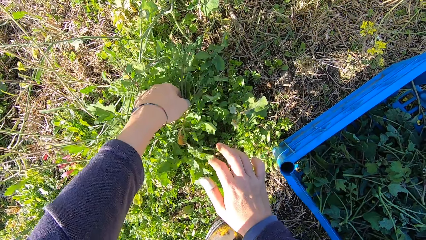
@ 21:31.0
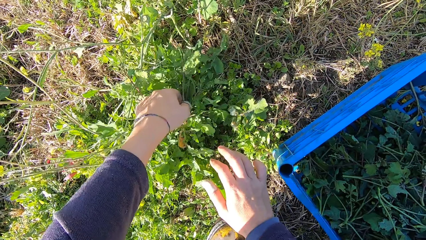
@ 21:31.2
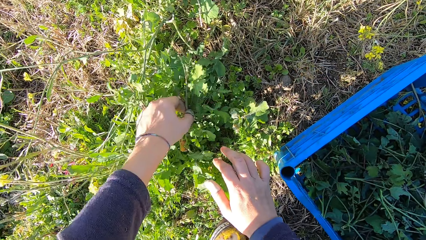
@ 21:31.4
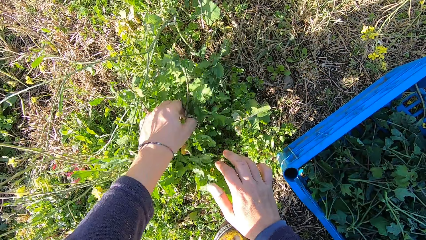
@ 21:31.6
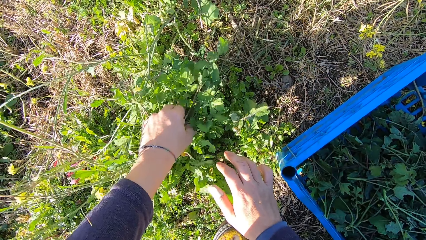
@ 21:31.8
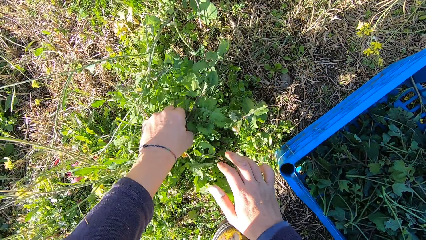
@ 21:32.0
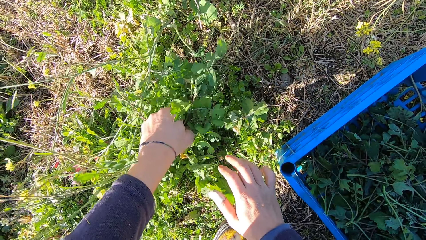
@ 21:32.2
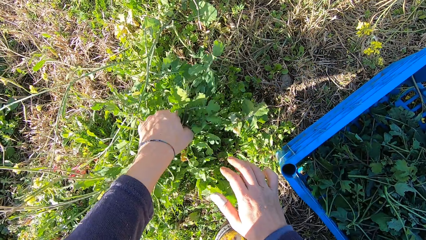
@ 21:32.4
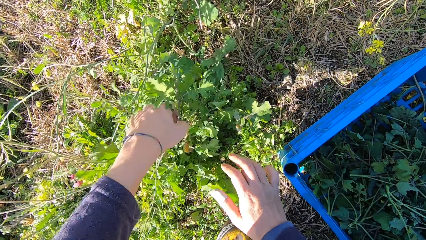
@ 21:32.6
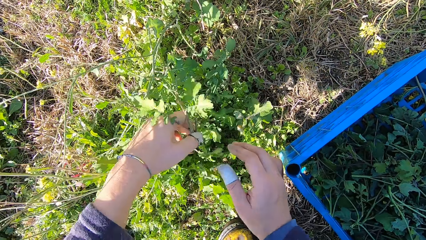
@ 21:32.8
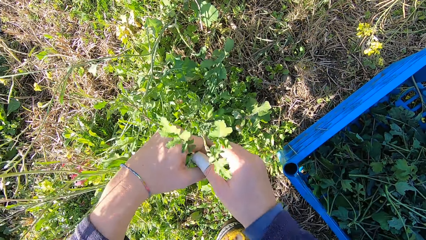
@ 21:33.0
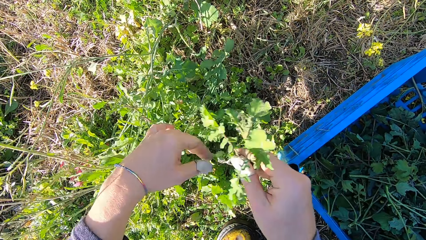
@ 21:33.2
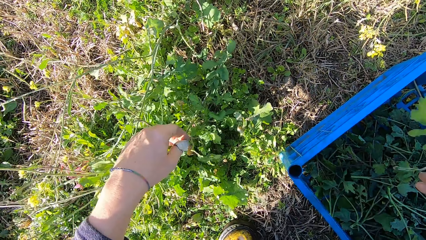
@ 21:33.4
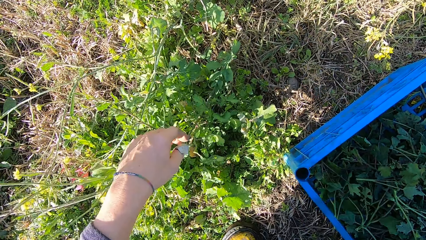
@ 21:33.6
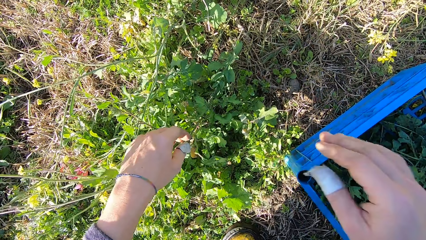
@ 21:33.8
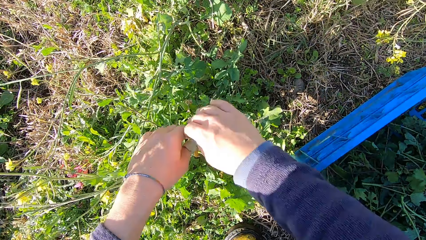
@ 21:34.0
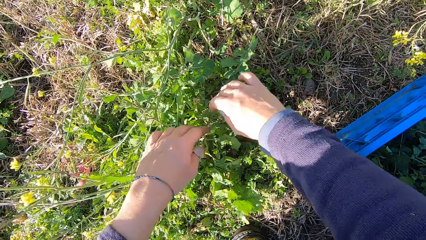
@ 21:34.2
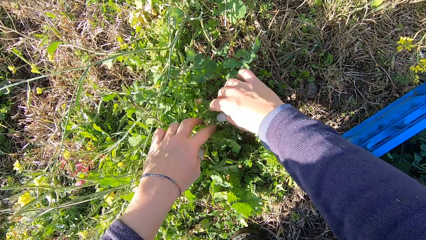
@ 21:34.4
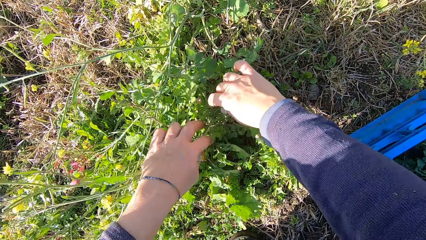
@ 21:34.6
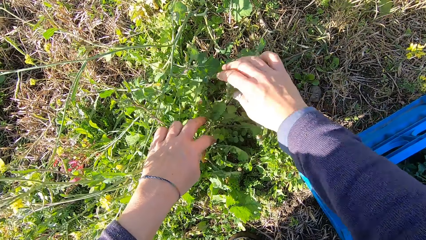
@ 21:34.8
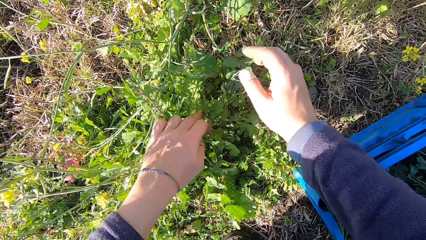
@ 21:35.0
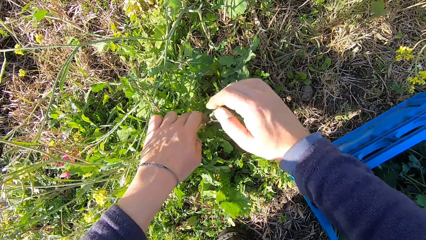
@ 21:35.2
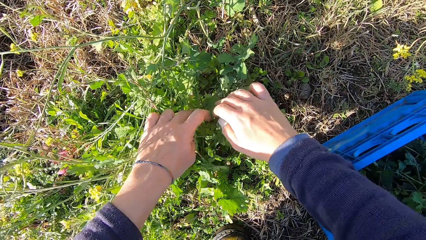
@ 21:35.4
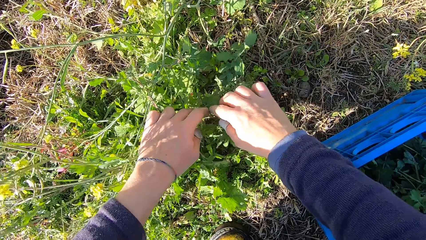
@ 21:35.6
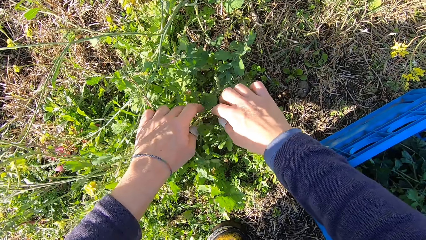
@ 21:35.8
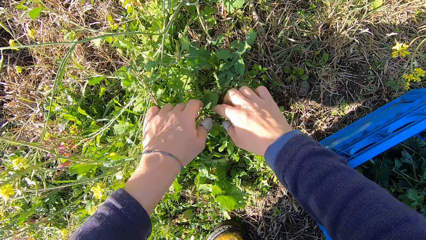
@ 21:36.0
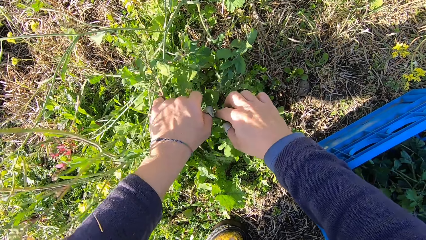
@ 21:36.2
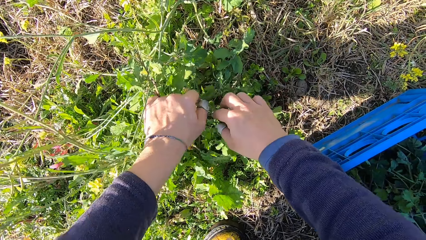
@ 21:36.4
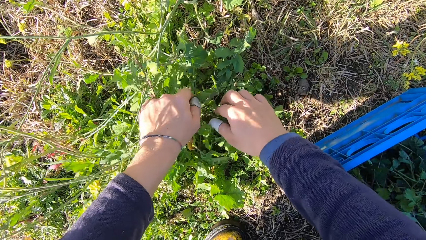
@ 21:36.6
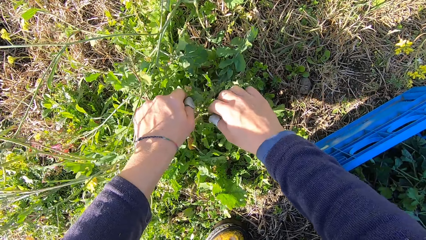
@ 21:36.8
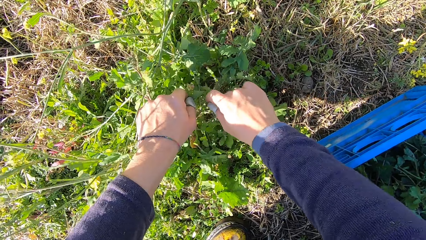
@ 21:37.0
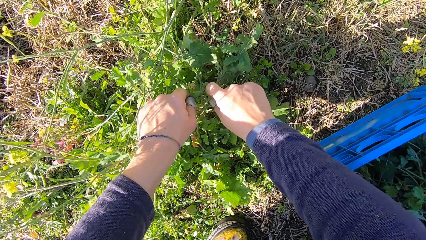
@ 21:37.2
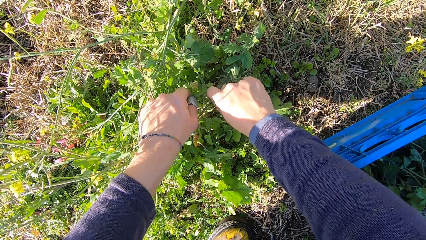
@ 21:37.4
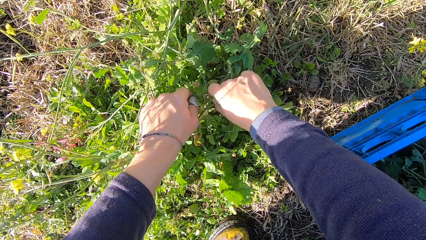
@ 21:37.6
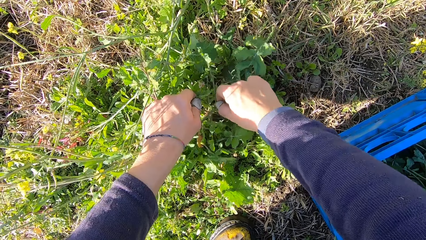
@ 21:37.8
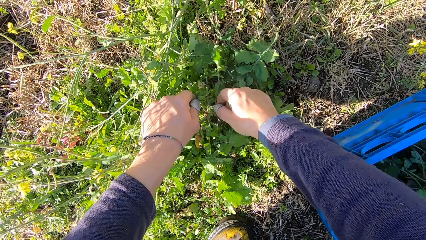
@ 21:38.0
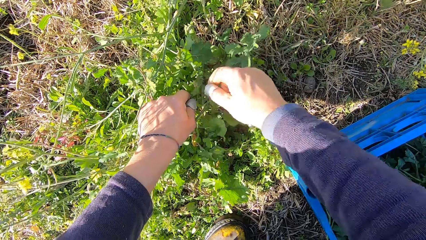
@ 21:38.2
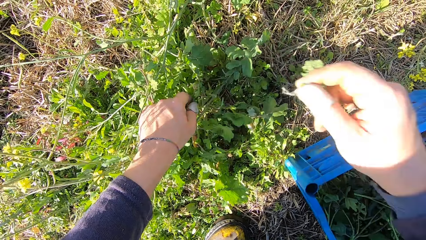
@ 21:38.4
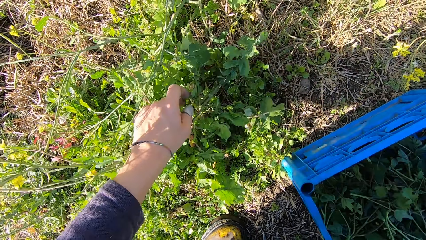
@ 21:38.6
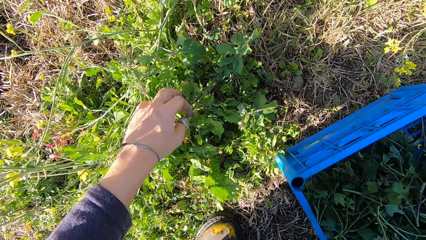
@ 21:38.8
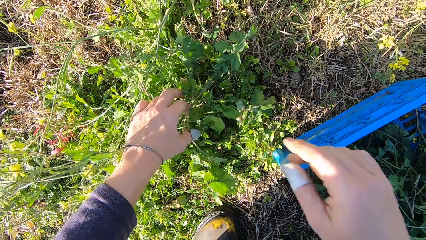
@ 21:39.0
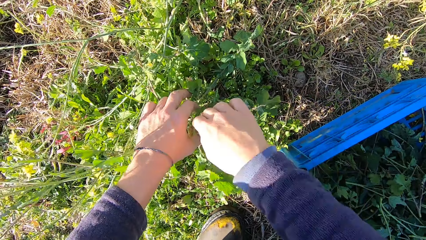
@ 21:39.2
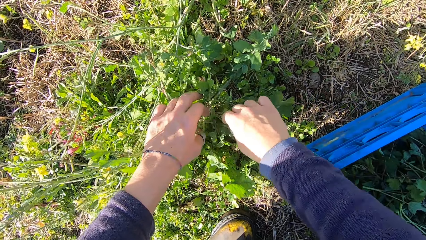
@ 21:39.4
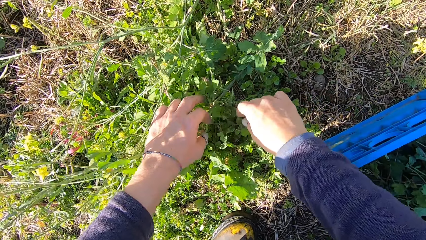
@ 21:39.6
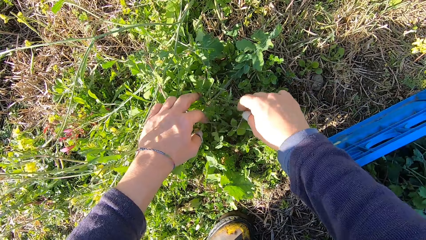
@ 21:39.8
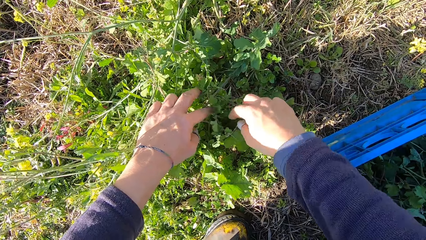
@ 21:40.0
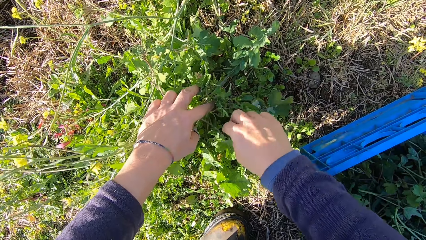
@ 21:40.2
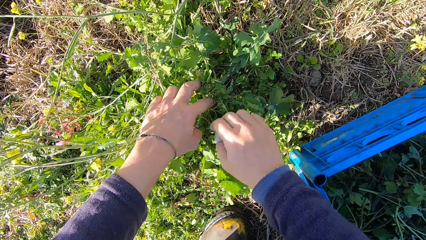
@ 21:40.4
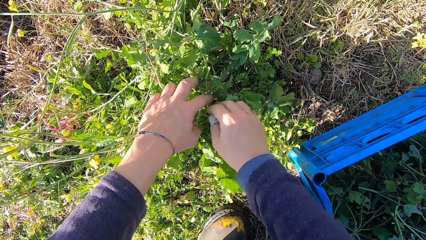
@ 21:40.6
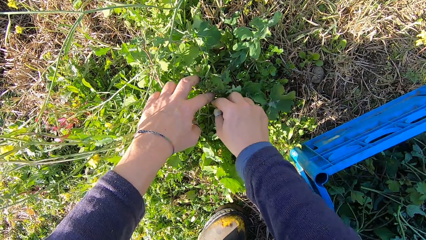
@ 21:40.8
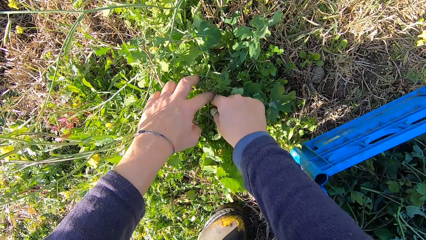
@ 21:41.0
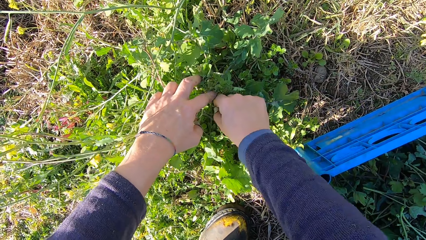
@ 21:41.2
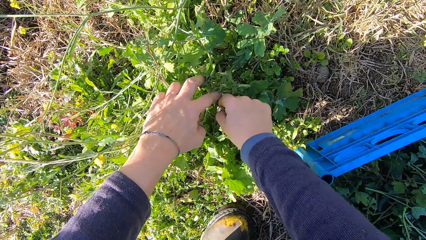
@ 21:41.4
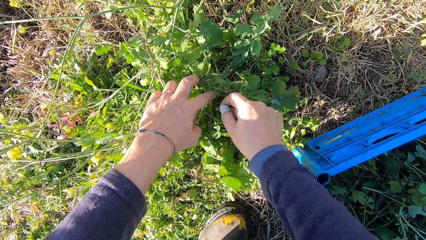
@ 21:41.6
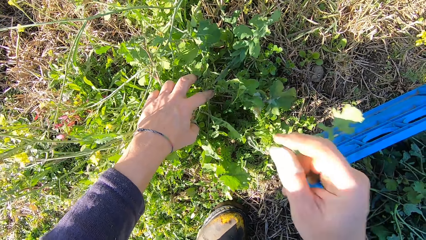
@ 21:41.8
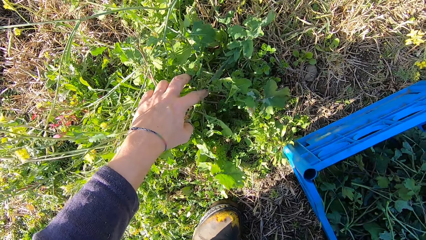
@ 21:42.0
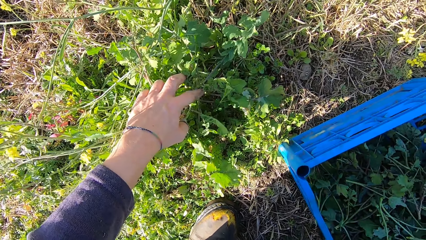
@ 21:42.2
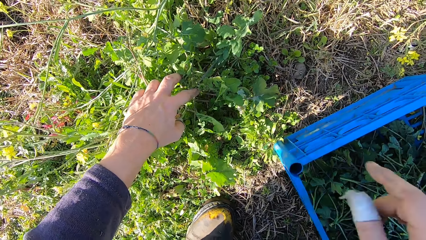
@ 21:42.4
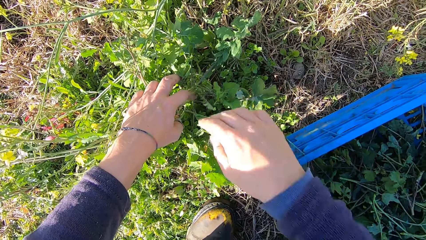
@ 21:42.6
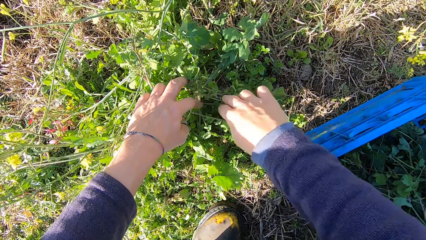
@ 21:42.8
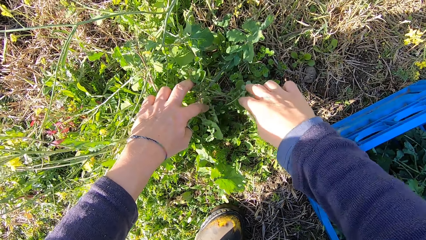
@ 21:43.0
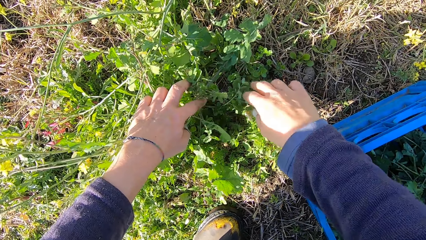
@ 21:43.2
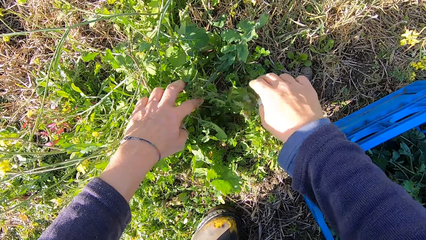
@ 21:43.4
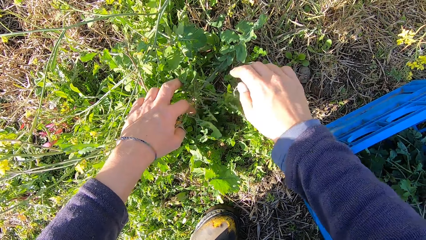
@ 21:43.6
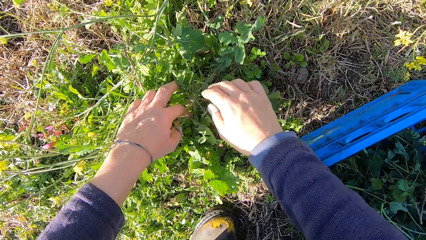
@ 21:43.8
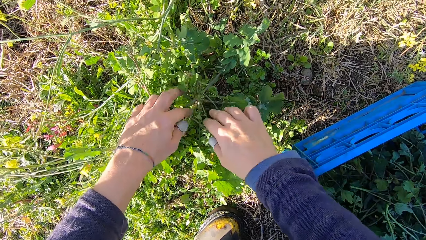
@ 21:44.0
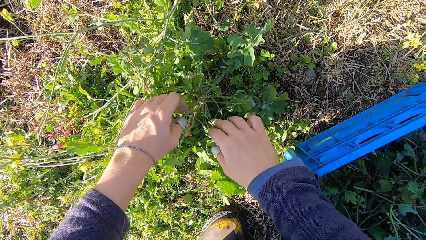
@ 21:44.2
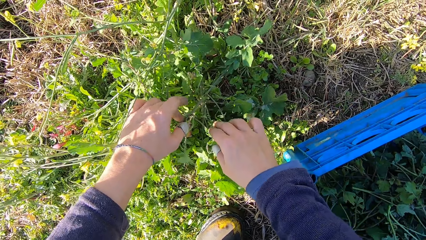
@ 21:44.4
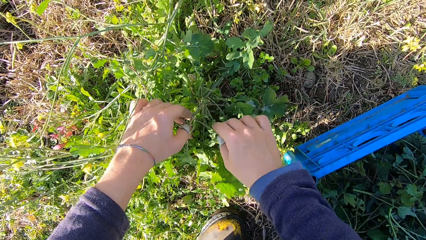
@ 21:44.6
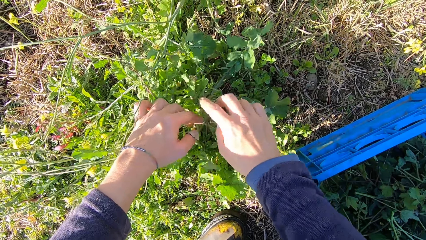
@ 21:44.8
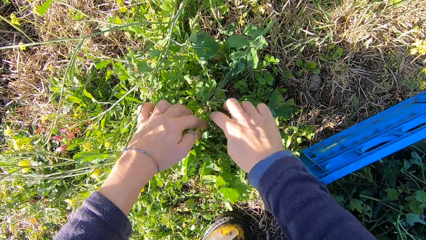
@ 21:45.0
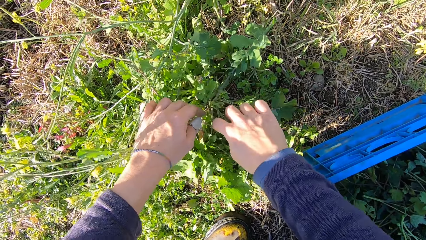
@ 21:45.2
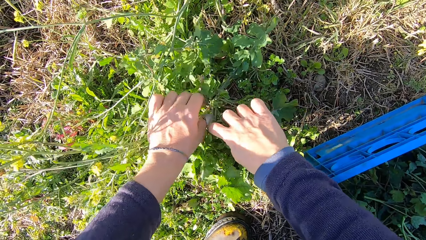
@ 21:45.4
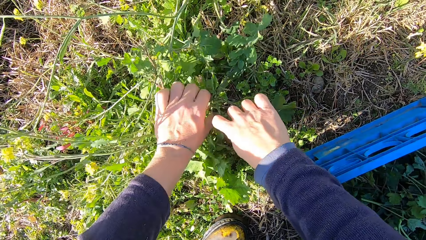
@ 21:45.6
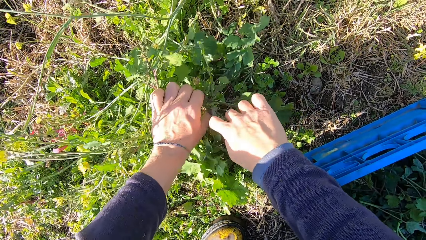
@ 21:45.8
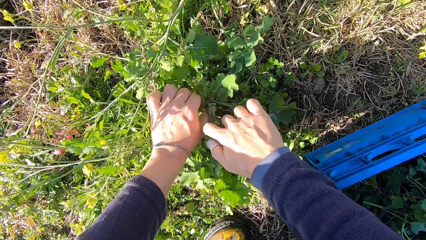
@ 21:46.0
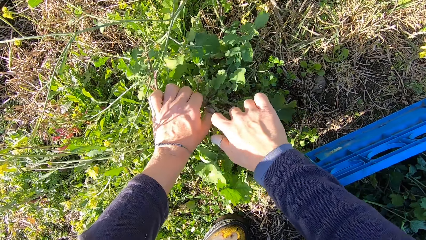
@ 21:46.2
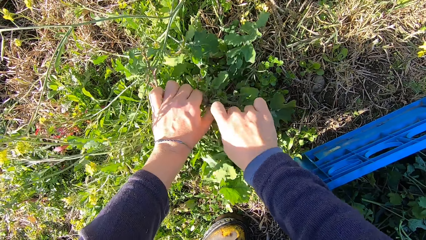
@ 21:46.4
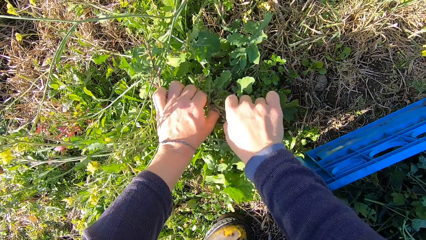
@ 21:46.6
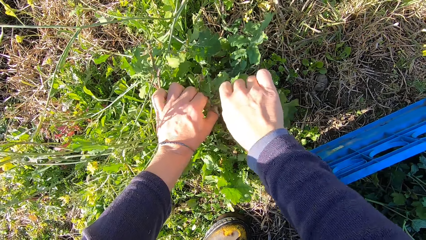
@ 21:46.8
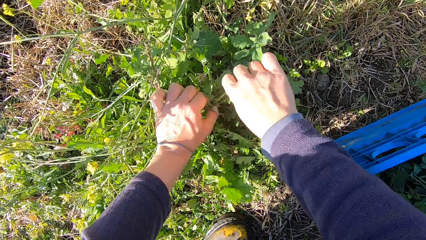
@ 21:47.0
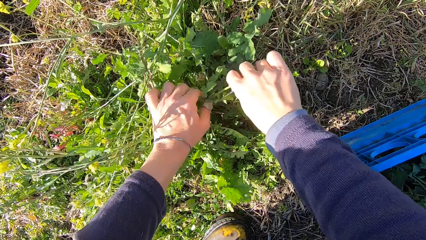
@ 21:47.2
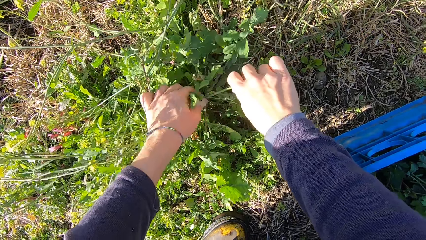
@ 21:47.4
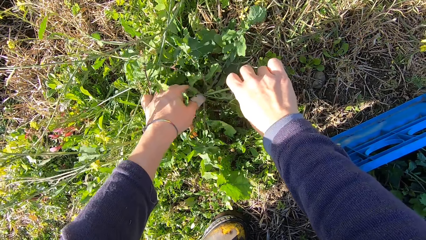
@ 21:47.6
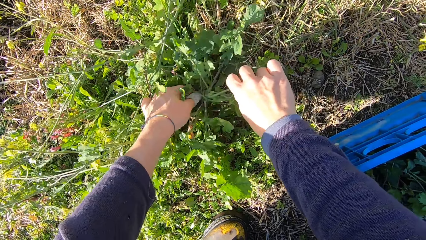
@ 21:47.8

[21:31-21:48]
The camera wearer cuts a stem from the plant with his hand. He drops the stems in the basket. He cuts a stem from the plant with his hand and picks up a plant. He drops the stems in the basket. He cuts a stem from the plant with his hand. He drops the stems in the basket. He cuts a stem from the plant with his hand.
